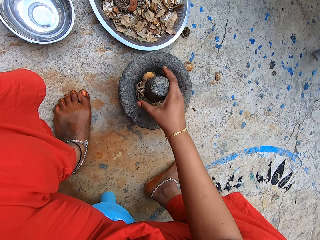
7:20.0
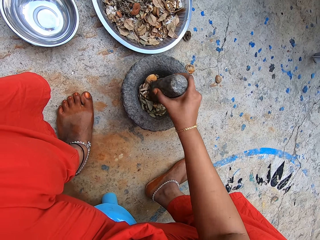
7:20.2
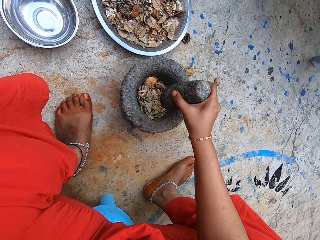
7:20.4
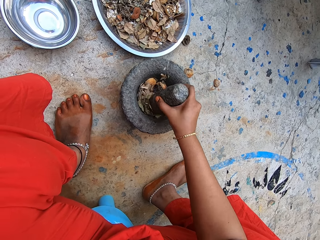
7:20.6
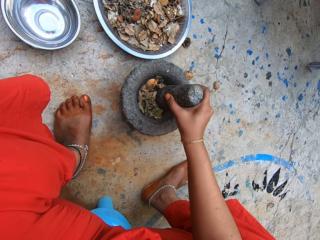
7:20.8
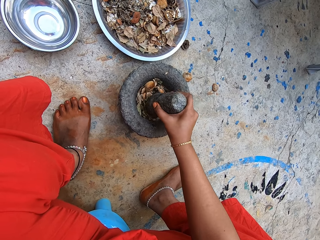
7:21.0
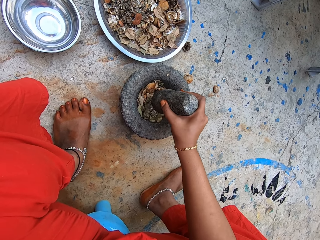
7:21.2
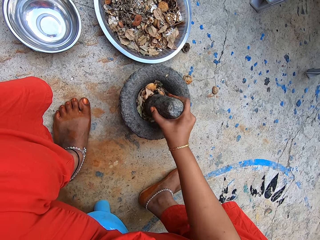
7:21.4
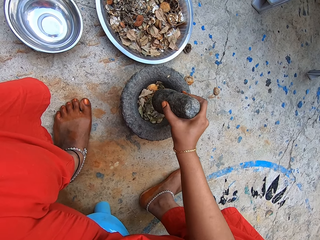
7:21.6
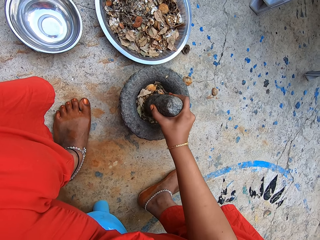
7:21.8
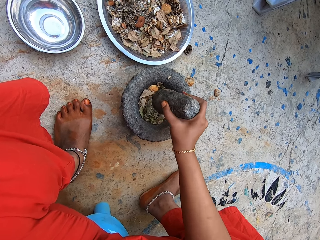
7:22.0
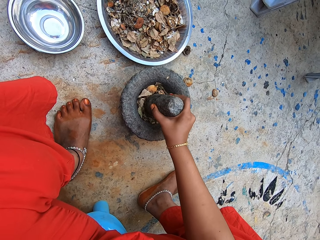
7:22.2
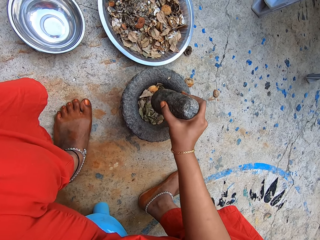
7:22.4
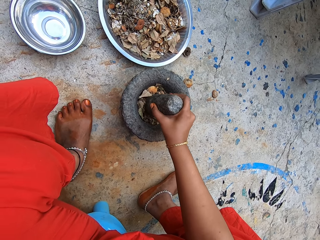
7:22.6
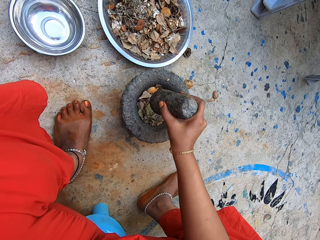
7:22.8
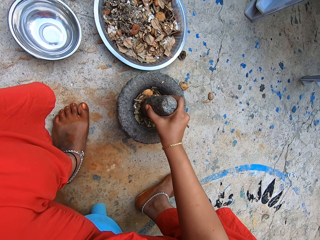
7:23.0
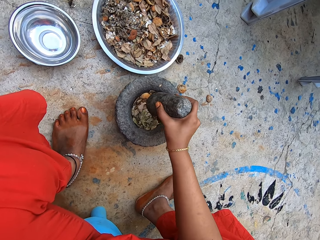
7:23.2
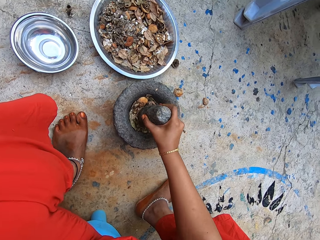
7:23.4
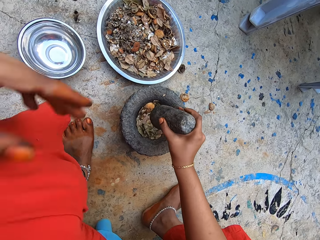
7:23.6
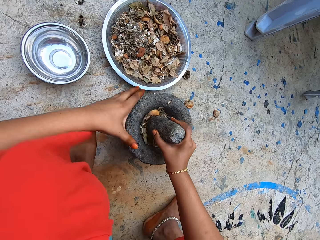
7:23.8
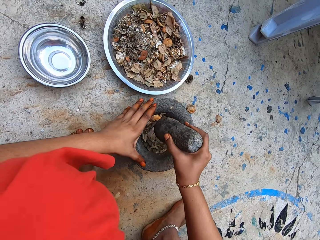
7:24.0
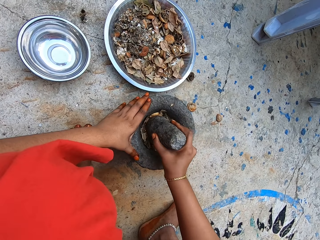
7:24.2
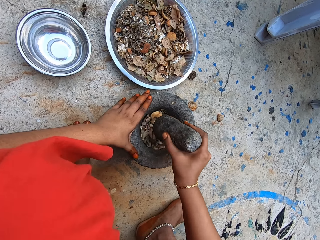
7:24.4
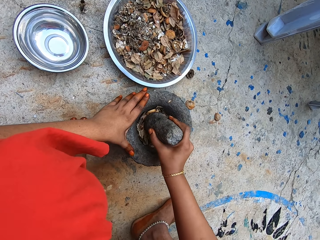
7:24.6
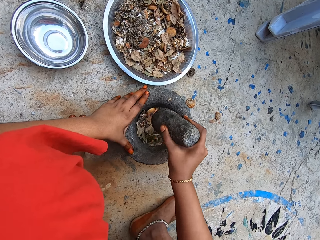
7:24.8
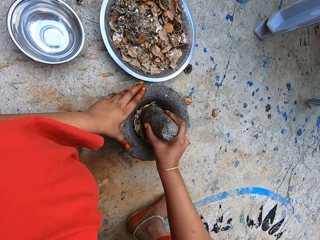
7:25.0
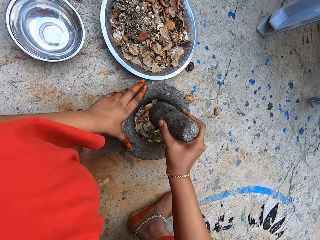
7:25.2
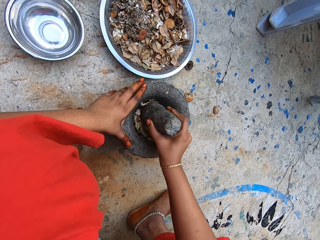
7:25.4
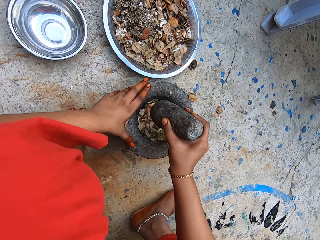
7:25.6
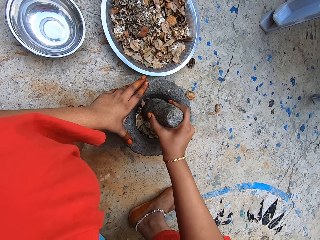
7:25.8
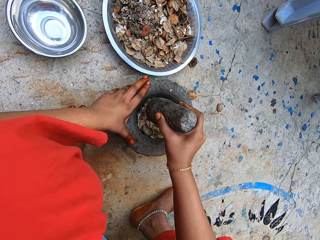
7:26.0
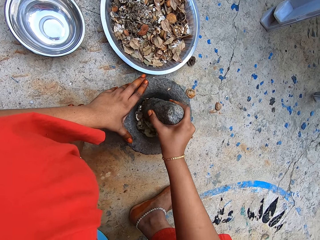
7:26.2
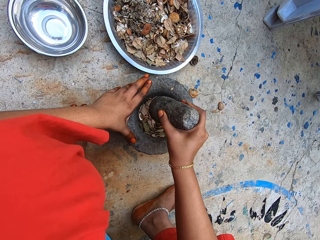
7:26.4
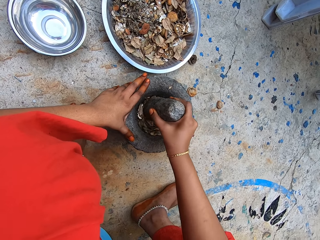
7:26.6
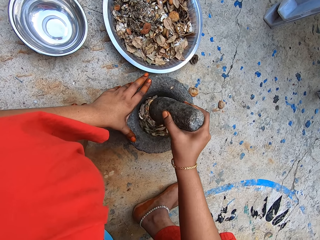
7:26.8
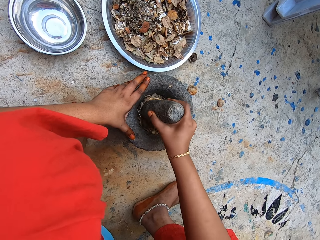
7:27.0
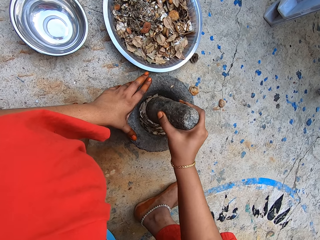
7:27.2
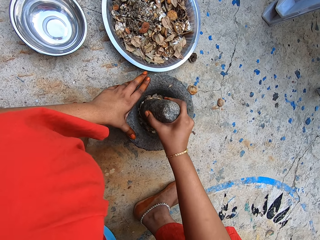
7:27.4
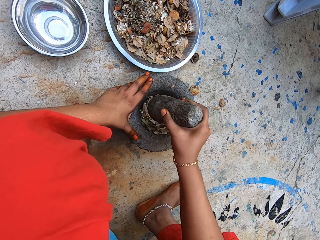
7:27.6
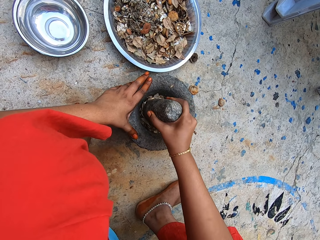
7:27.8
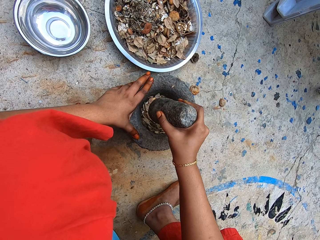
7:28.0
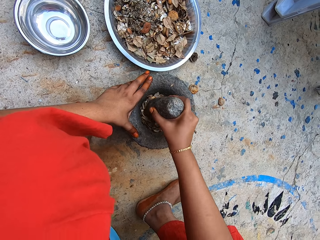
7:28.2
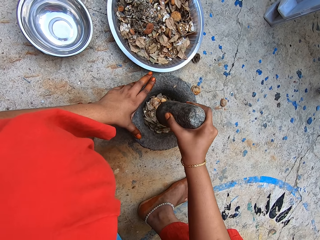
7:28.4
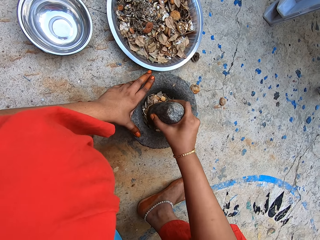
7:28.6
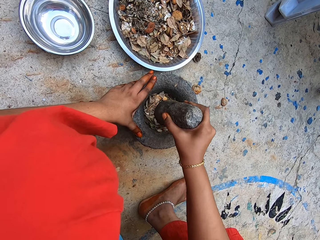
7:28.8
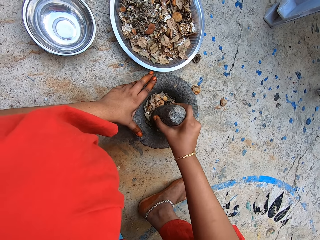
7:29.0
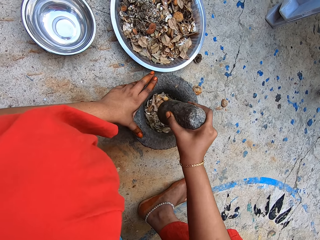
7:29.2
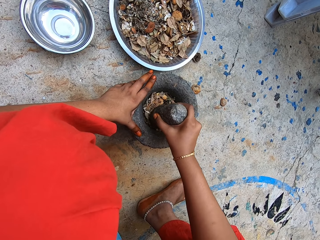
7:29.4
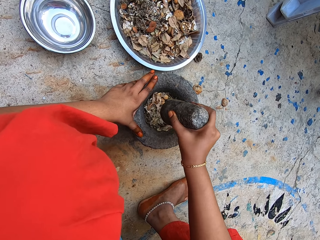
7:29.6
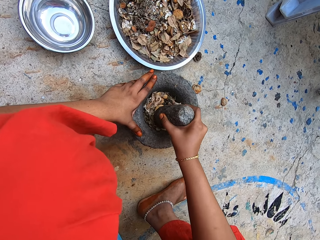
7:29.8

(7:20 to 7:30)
The camera wearer throws the dry leaves into the mortar on the ground with her right hand. She holds the pestle in the mortar on the ground with her right hand. She pounds the dry lime slices or seeds and dry leaves in the mortar on the ground with the pestle in her right hand. She places her left hand on the mortar on the ground. She crushes the seeds and holds the mortar.

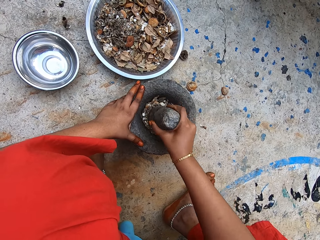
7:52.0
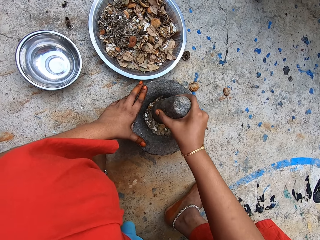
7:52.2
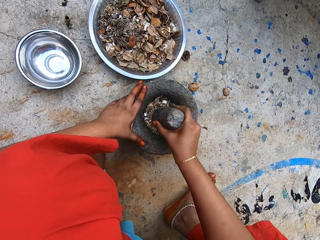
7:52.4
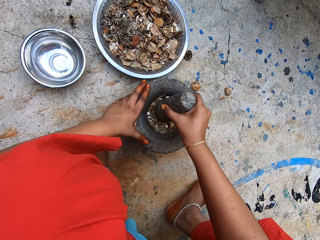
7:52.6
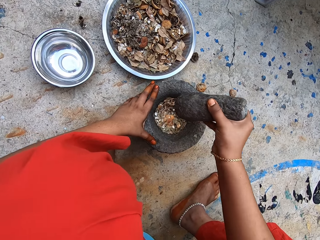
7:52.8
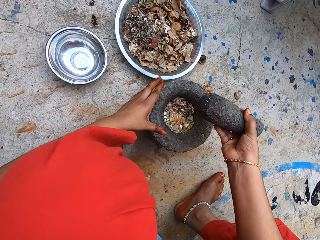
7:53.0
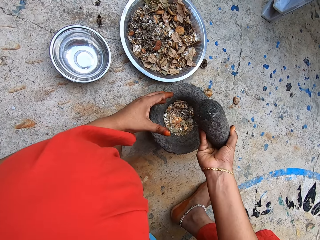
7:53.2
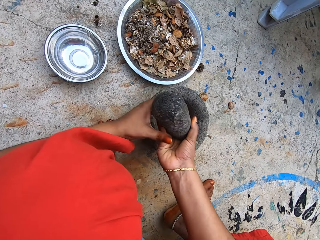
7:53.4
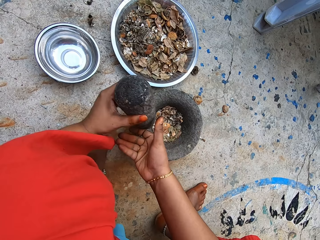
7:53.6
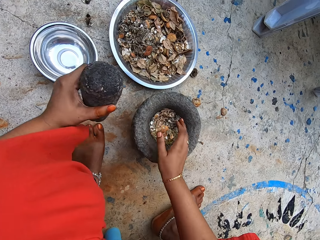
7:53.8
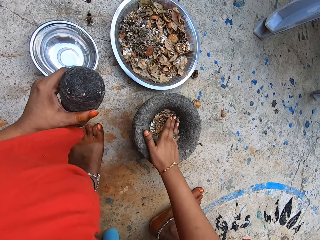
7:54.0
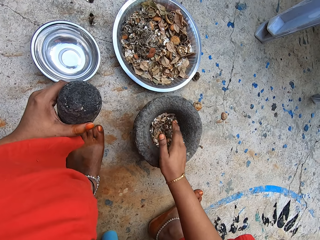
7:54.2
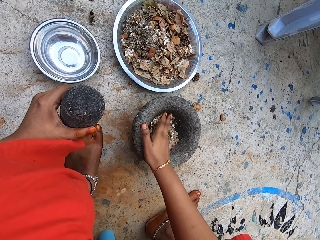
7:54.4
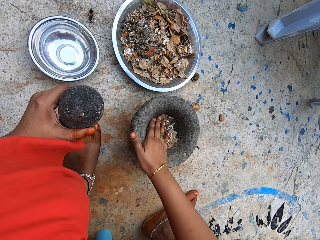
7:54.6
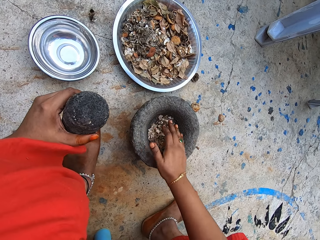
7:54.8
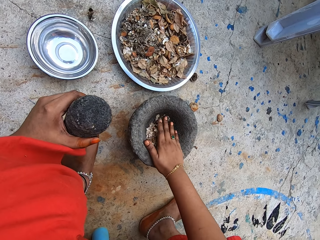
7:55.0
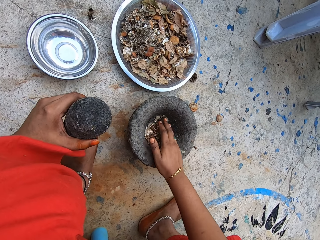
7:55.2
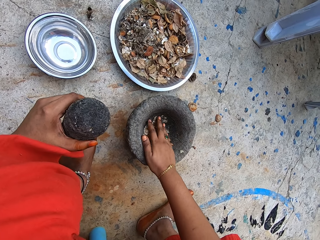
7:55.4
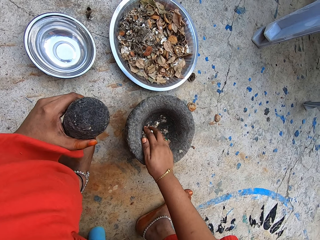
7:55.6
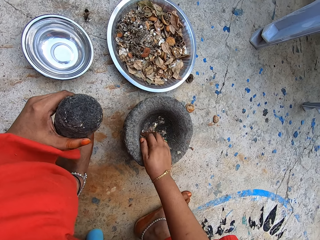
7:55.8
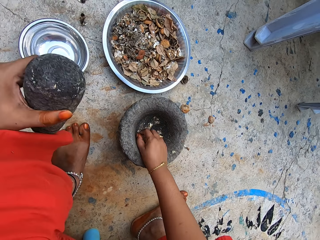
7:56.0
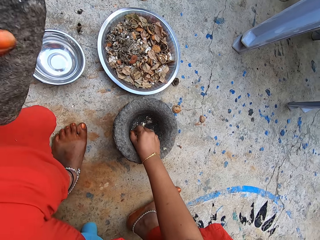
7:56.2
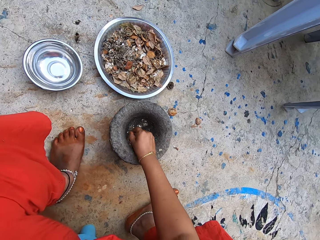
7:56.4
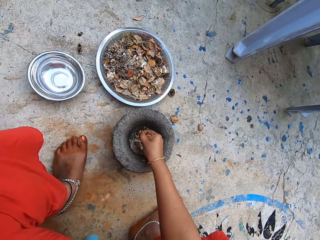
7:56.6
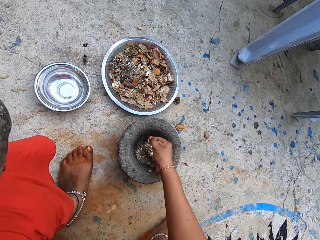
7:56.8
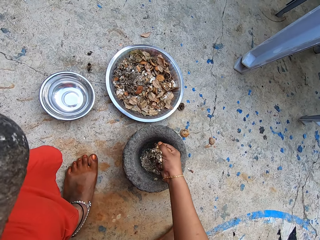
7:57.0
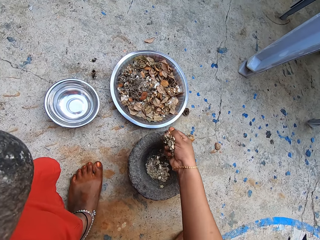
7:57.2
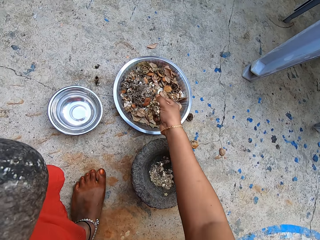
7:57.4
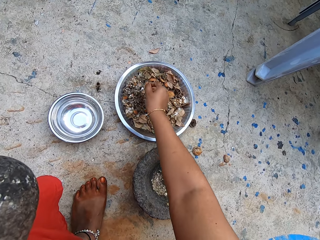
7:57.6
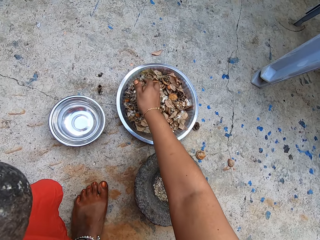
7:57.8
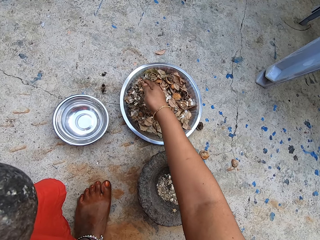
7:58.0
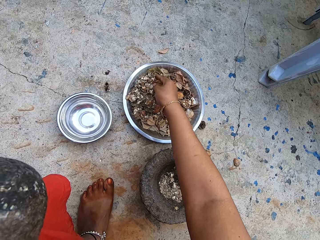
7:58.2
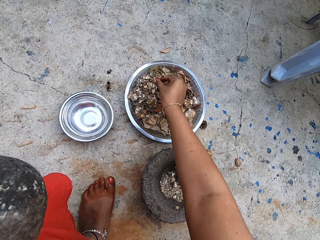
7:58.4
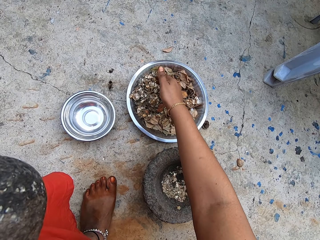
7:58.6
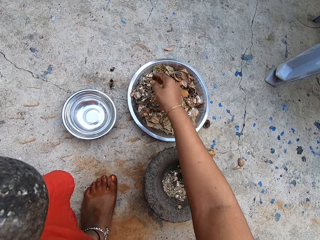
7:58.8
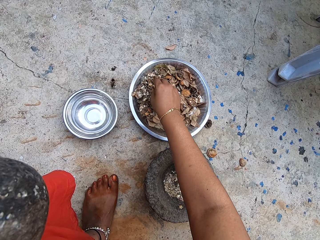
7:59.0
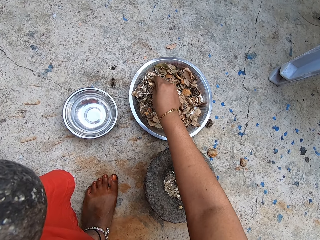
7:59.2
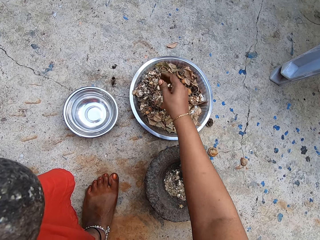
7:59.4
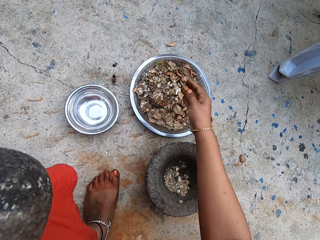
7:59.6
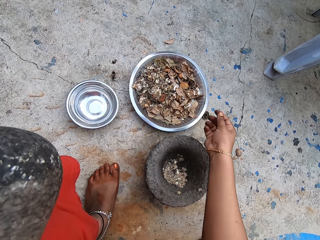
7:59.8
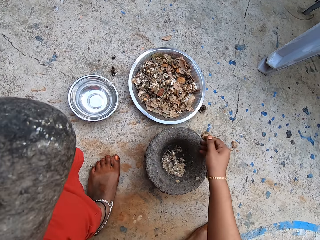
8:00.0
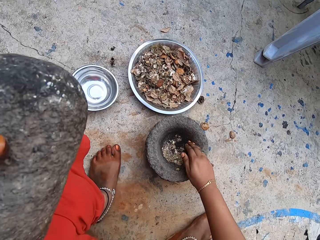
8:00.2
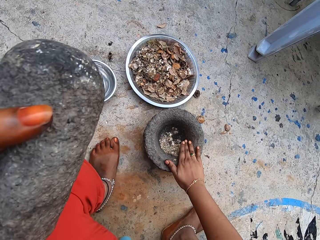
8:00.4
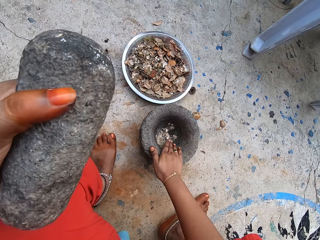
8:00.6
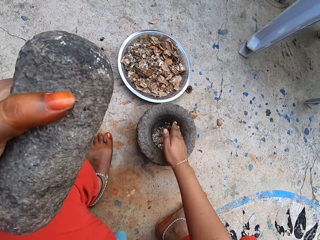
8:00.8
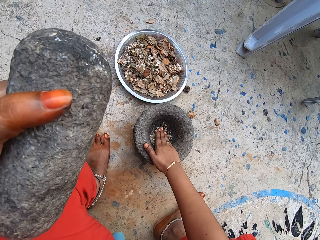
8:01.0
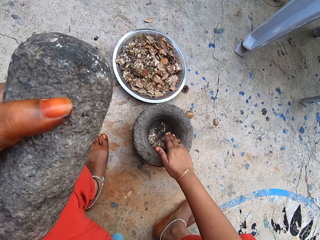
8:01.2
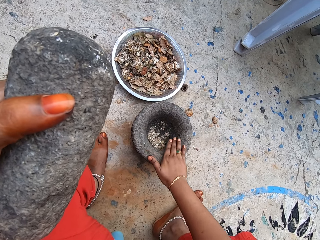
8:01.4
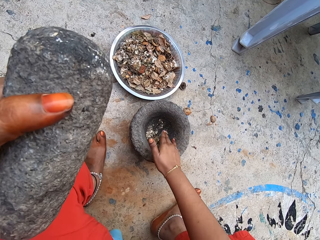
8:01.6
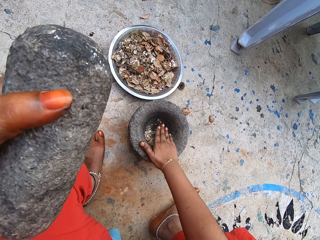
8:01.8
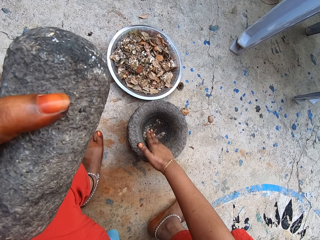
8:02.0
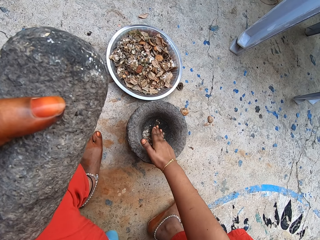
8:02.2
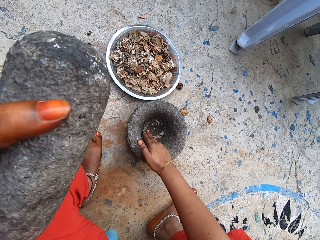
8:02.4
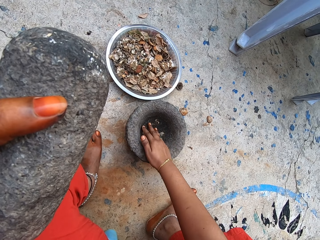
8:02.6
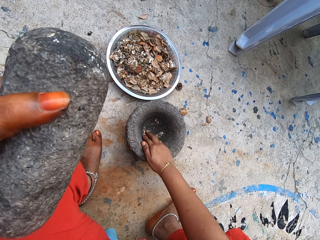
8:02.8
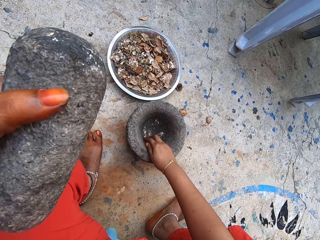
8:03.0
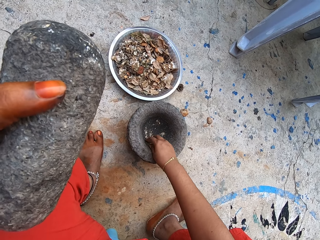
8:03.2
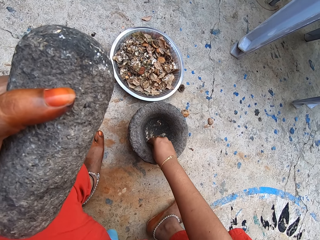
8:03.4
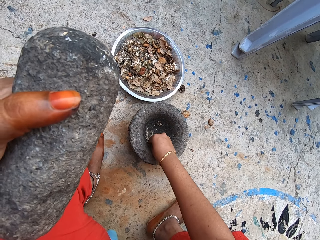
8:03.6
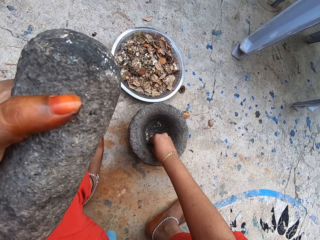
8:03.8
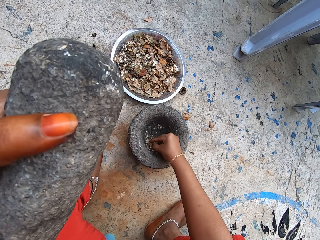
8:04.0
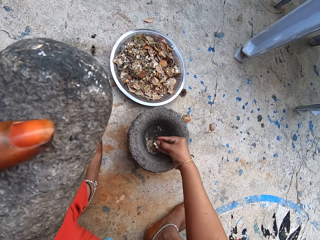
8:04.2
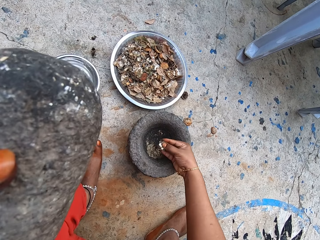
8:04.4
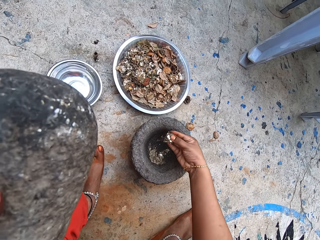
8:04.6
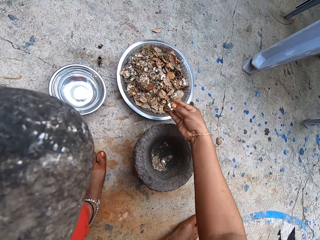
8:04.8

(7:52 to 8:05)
The camera wearer adjusts the pestle. She passes the pestle in her right hand to her left hand. She gathers pounded dry lime slices and dry leaves in the mortar with her right hand. She takes the pounded dry lime slices and dry leaves from the mortar with her right hand. She pours the pounded dry lime slices and dry leaves into the stainless tray on the ground with her right hand. She gathers the pounded dry lime slices and dry leaves in the mortar with her right hand. She takes the pounded dry lime slices and dry leaves from the mortar with her right hand.
